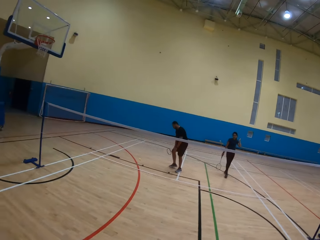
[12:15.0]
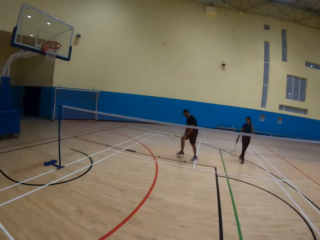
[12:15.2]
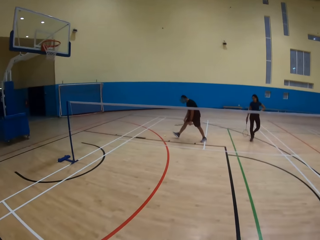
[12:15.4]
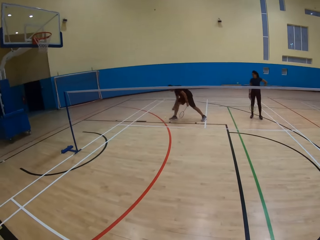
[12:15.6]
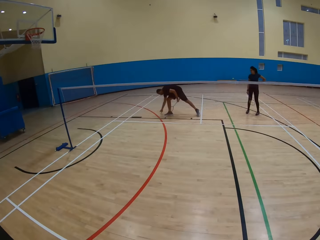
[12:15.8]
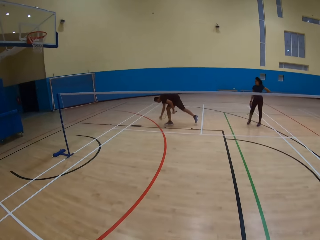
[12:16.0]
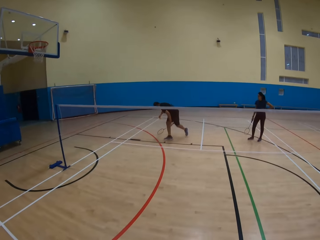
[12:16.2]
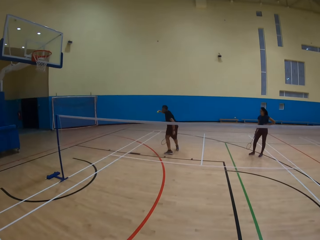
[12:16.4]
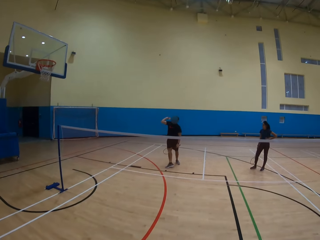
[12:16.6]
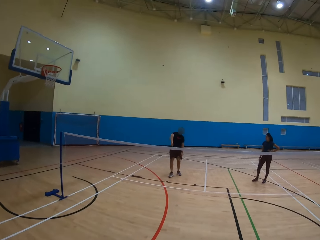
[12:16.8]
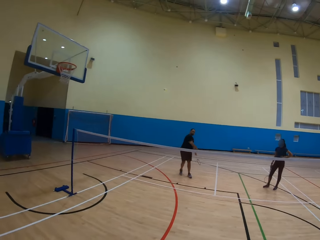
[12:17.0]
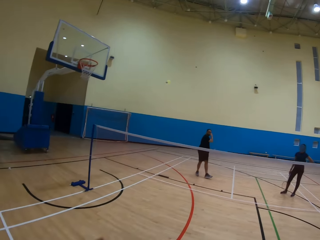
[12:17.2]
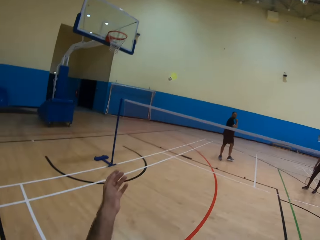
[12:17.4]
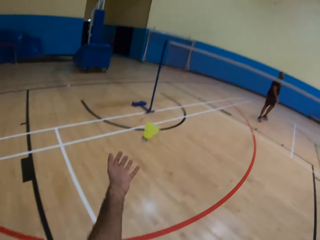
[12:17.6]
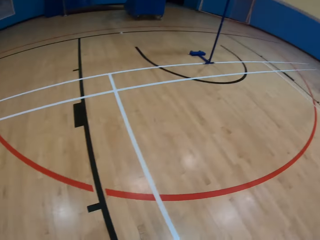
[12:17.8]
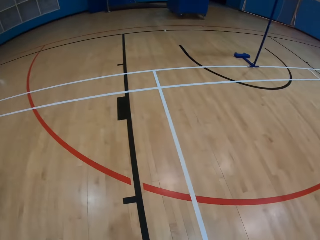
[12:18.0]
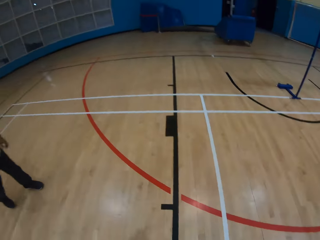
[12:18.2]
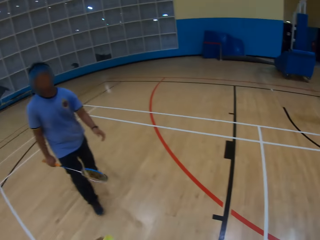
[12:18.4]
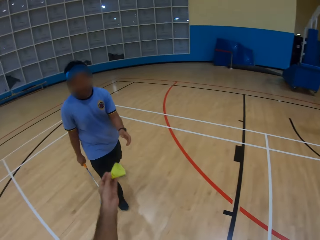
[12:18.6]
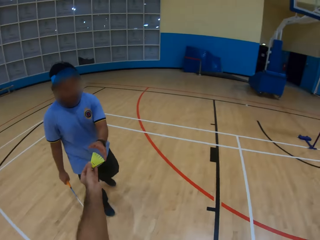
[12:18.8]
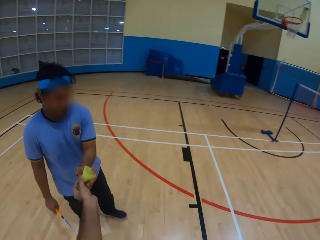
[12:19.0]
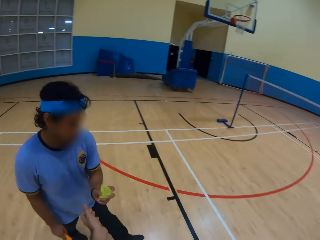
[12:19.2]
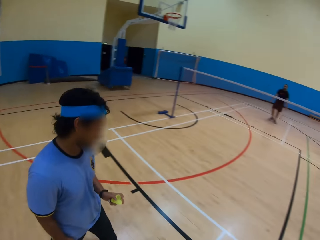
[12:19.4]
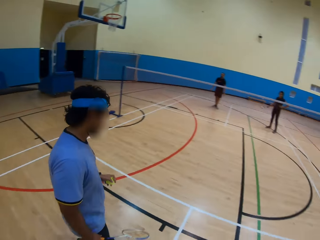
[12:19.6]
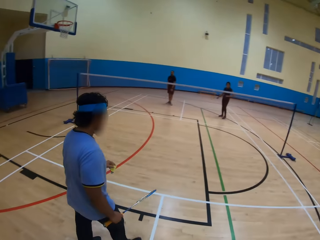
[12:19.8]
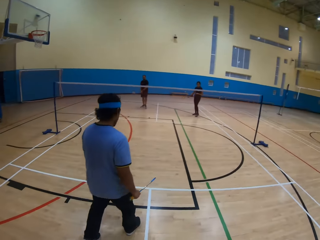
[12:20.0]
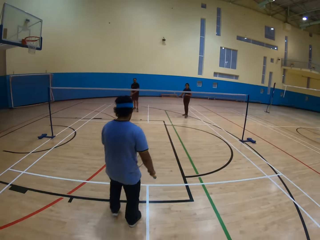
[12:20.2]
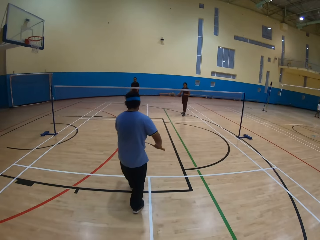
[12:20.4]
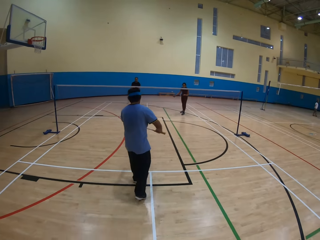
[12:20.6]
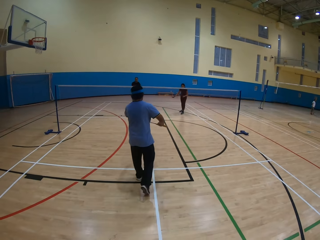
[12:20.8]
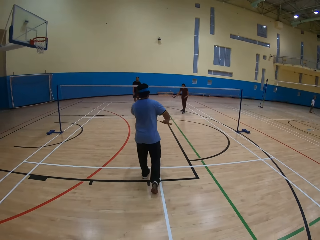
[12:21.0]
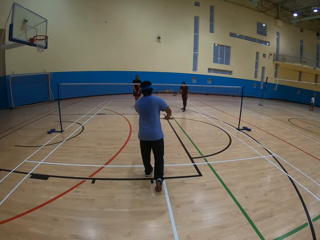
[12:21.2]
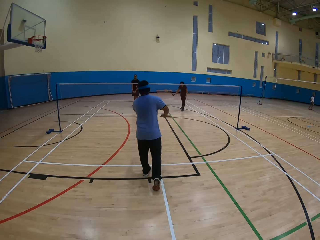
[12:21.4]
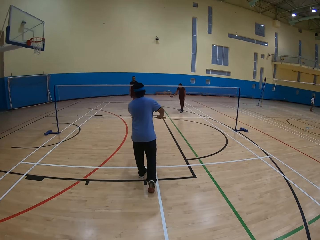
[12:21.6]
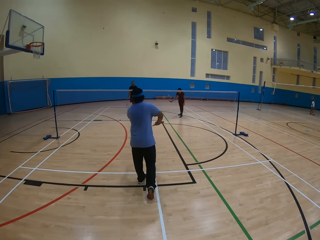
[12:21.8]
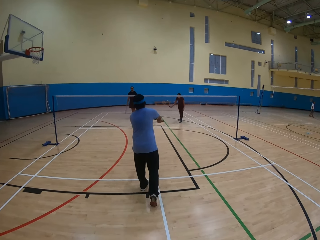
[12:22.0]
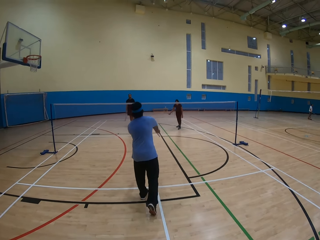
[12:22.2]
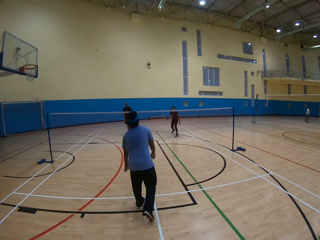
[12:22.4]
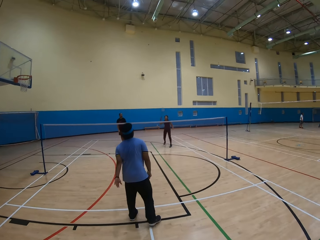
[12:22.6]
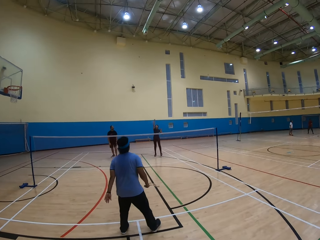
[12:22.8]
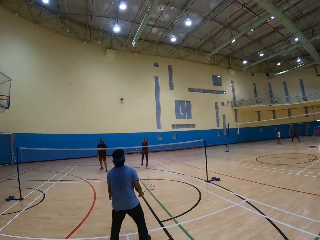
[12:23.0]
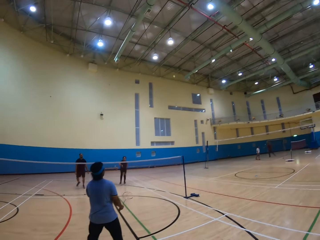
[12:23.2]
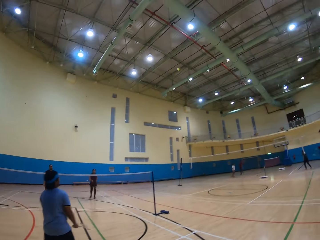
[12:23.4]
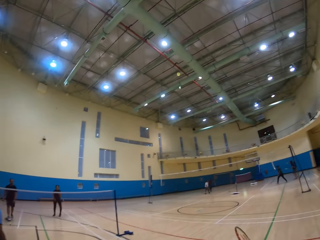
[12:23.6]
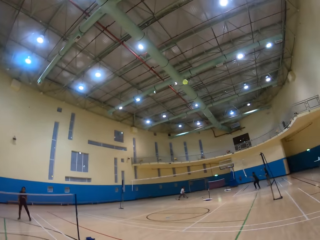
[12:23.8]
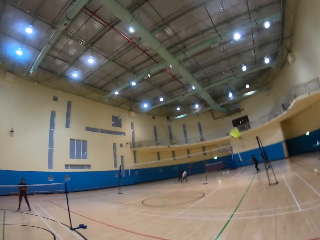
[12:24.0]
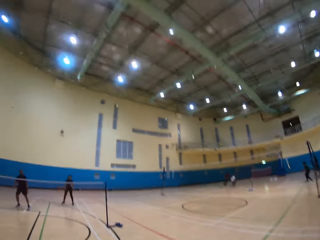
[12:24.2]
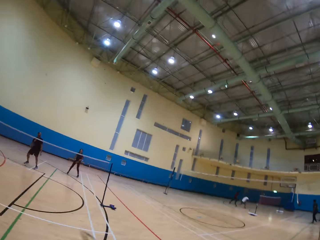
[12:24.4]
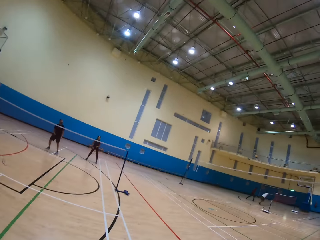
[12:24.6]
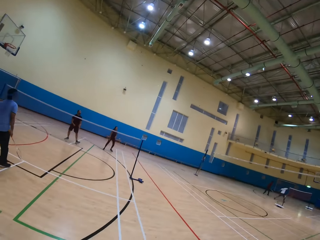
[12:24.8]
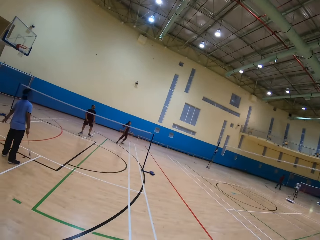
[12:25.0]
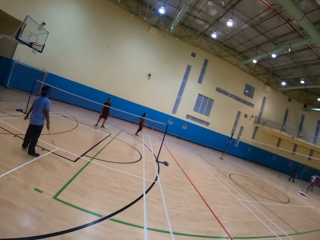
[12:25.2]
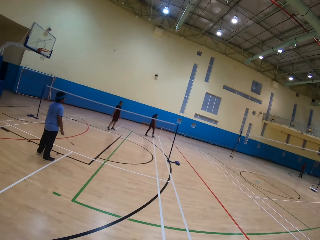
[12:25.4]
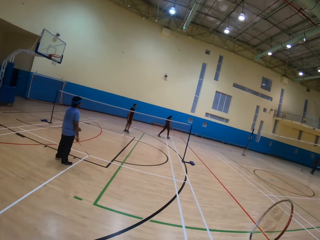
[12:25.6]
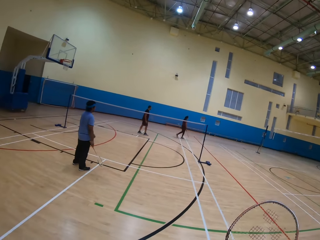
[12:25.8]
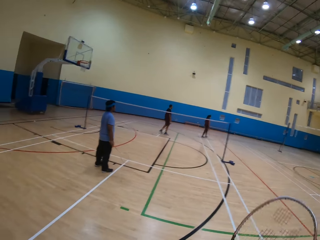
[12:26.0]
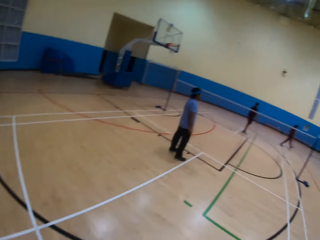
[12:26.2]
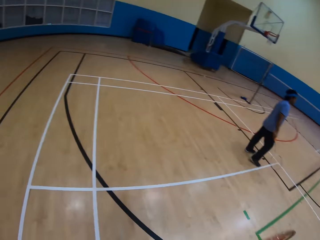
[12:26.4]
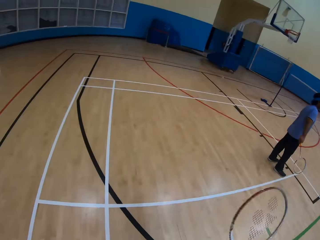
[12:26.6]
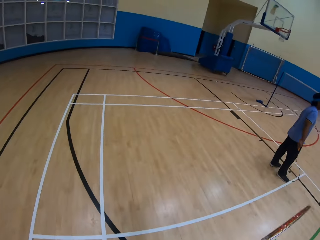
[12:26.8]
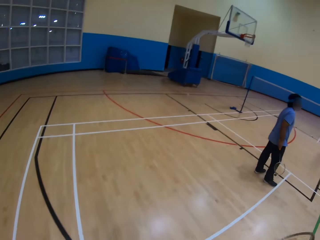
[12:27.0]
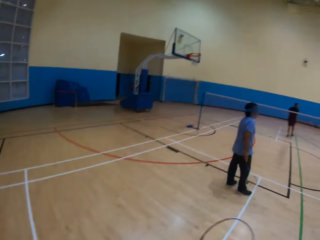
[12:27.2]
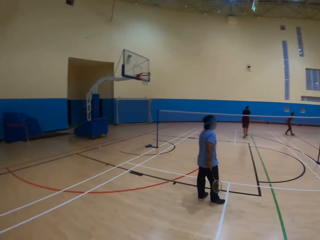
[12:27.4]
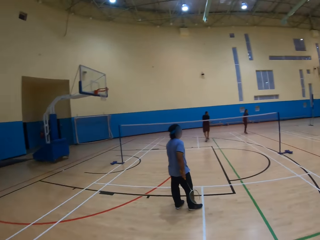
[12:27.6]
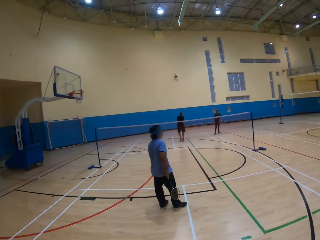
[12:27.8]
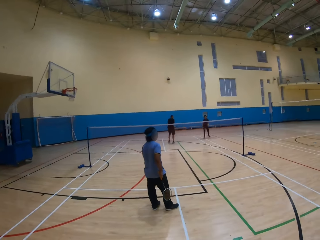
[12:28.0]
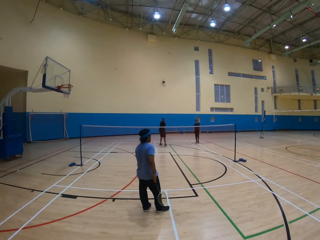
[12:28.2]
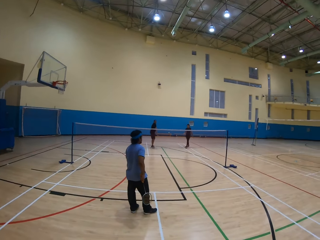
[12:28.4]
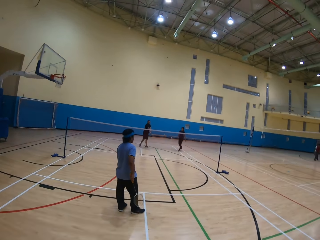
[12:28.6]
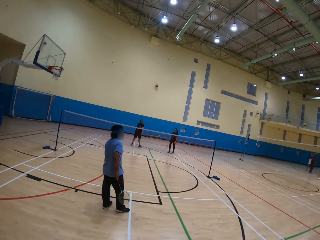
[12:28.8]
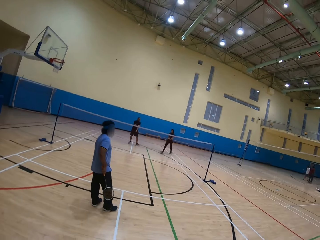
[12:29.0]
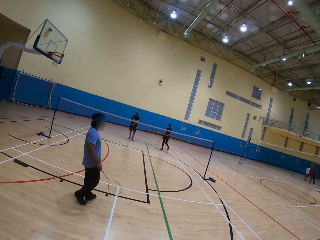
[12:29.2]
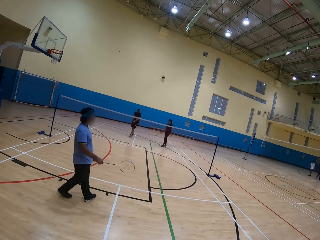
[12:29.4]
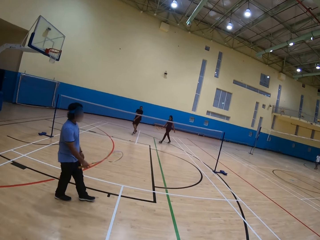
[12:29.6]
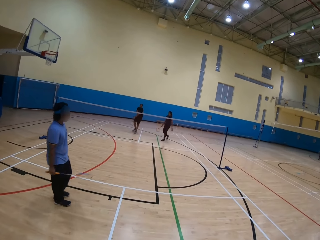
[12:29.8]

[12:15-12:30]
A man collects the ball and throws the ball. The camera wearer collects the ball. They pass the ball to another man. They look around. The other man throws the ball. A lady throws the ball. The camera wearer plays badminton. They look around.

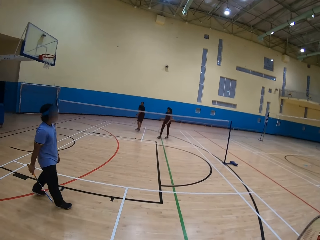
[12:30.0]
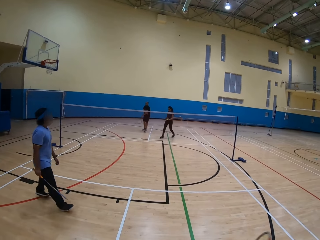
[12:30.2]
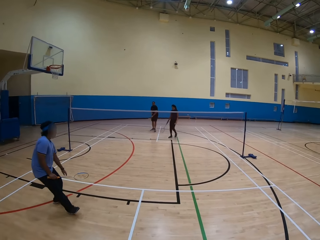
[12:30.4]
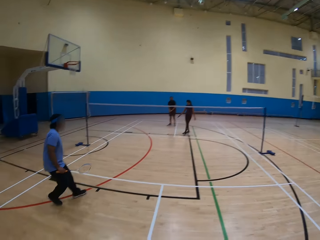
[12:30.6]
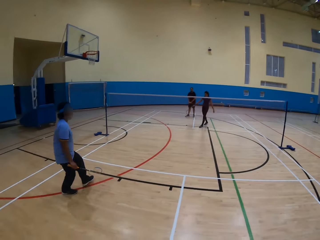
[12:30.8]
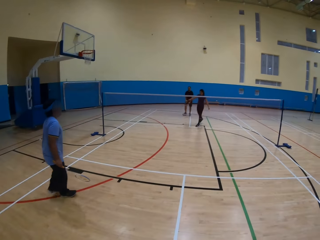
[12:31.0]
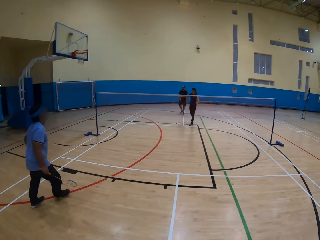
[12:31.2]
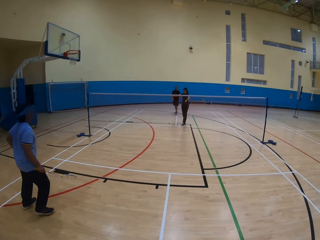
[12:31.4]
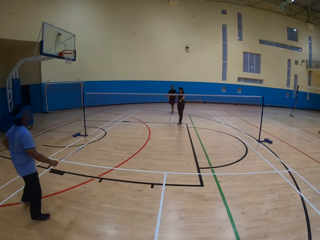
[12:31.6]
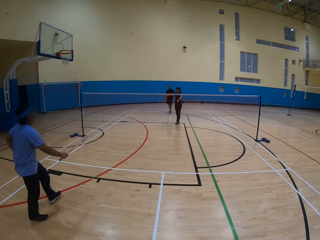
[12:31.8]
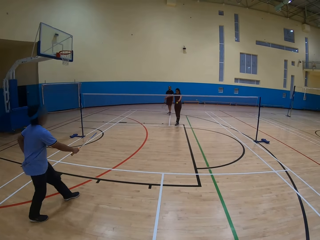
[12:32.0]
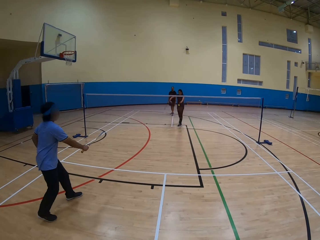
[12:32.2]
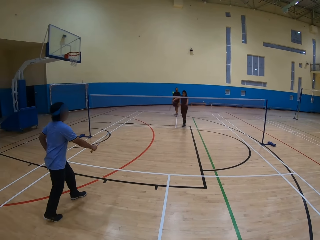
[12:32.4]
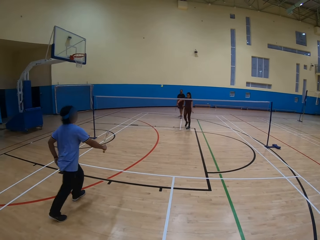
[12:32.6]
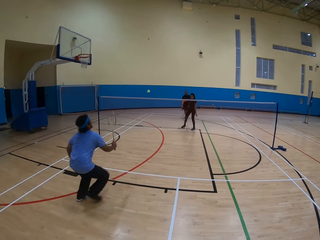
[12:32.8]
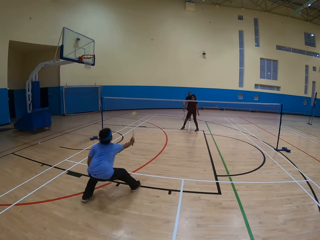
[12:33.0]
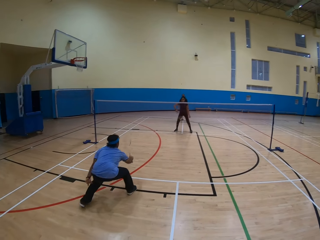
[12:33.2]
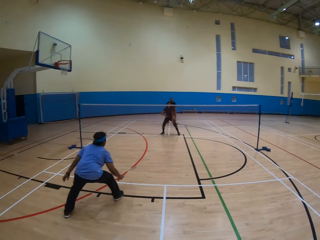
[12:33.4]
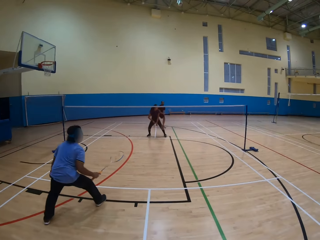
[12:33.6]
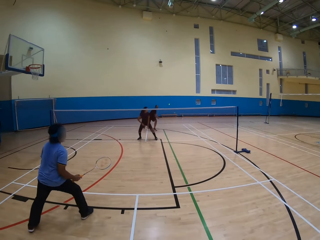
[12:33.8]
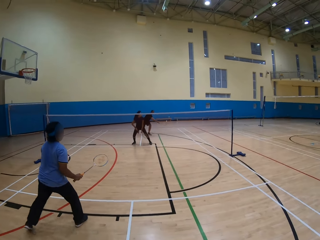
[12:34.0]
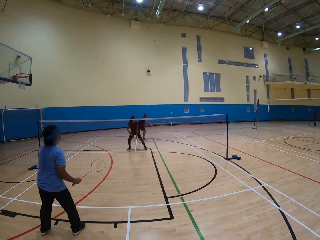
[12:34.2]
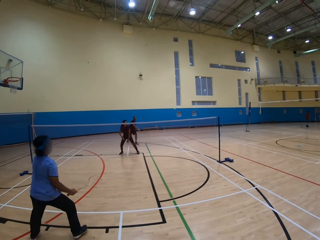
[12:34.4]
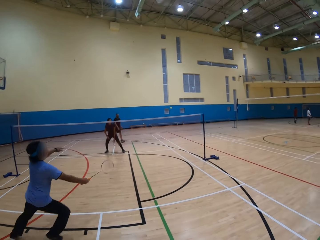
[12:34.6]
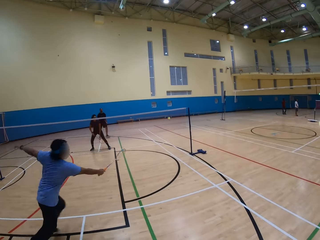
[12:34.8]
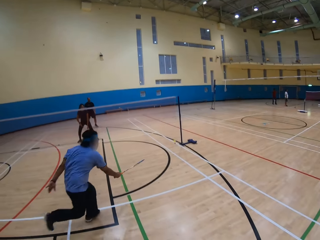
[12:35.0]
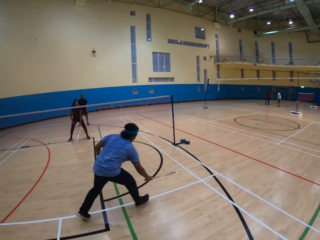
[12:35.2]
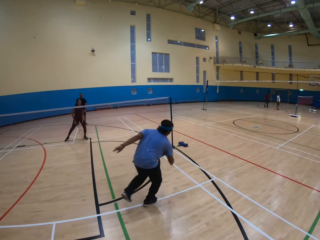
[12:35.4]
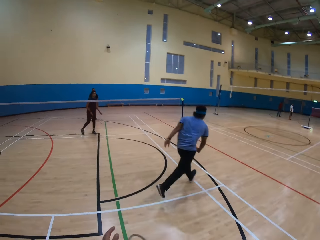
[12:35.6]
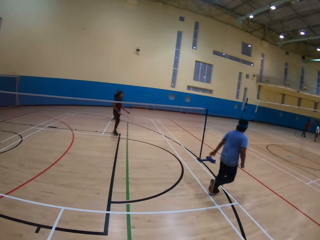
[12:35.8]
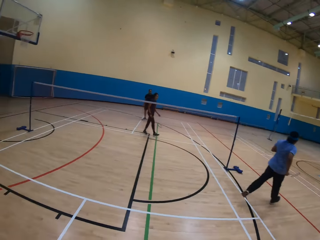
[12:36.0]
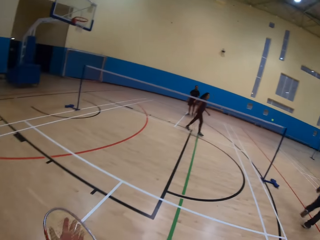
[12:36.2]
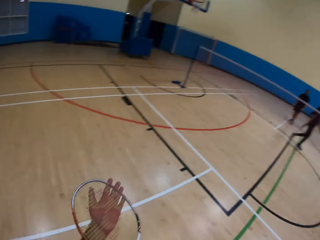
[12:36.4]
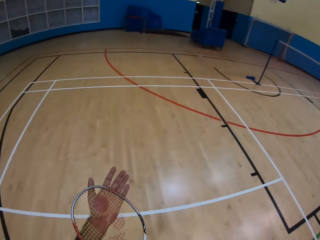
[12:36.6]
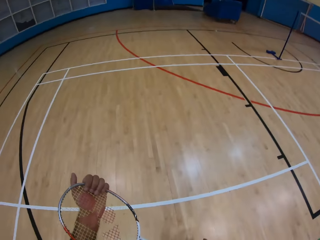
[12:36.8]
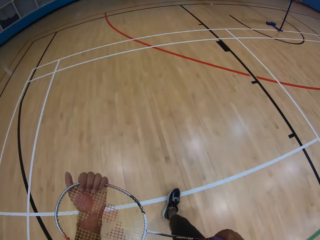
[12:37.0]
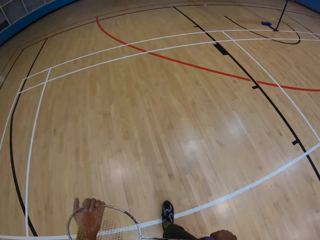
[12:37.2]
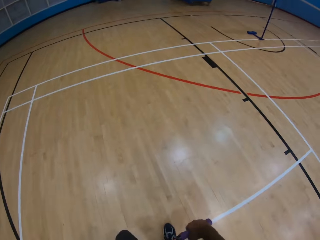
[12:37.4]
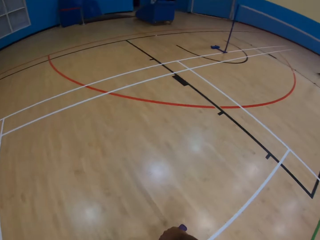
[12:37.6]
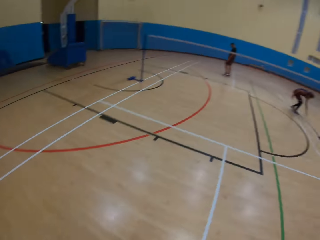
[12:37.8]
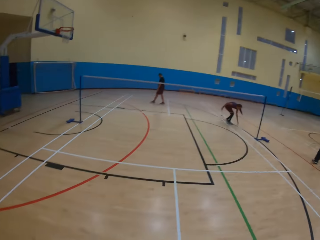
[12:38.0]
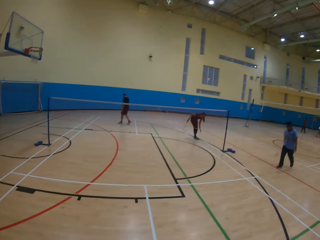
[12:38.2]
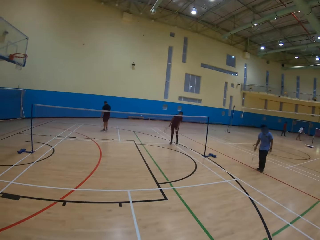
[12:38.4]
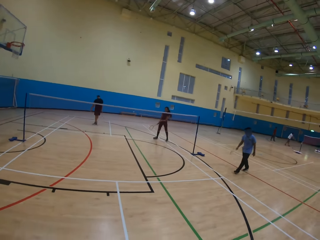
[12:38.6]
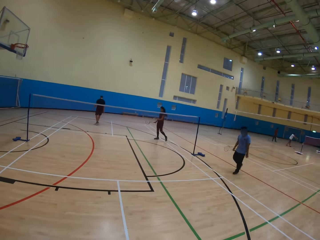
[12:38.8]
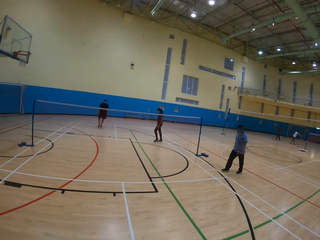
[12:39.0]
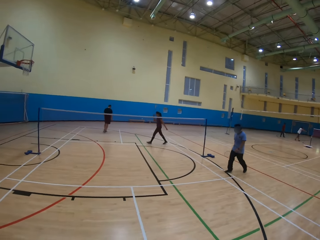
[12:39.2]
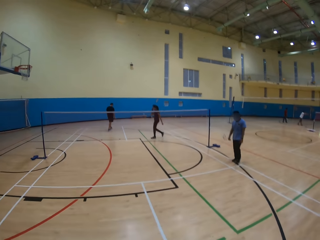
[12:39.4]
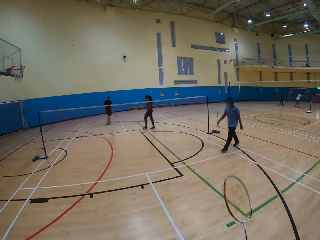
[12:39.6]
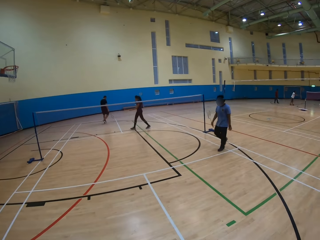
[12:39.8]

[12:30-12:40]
A lady throws the ball. A man throws the ball. Another man throws the ball. The first man throws the ball.
